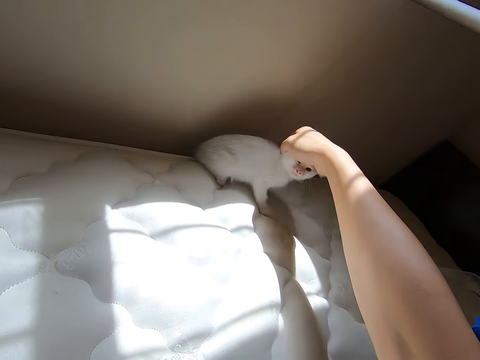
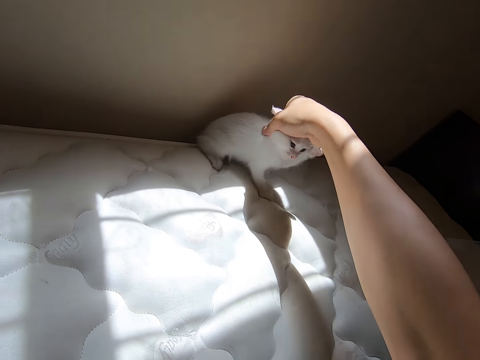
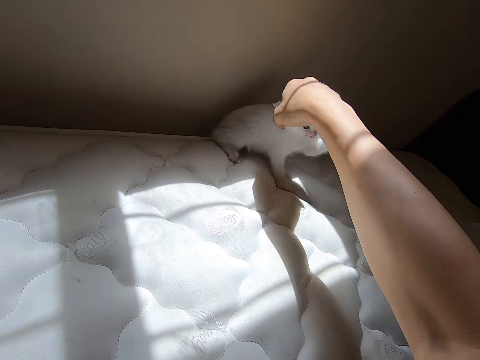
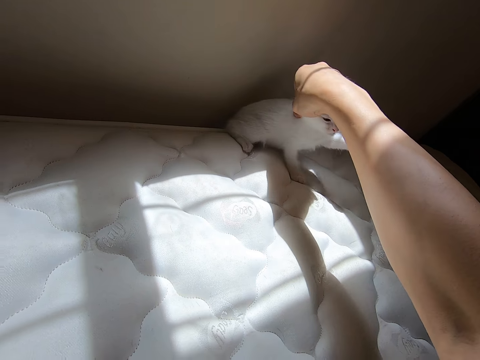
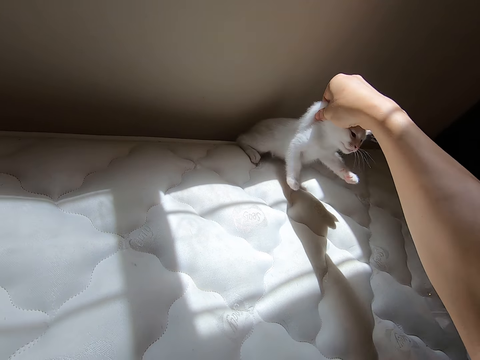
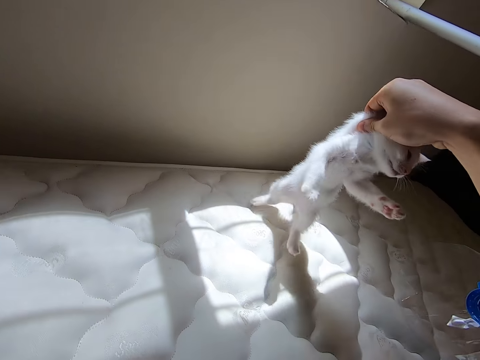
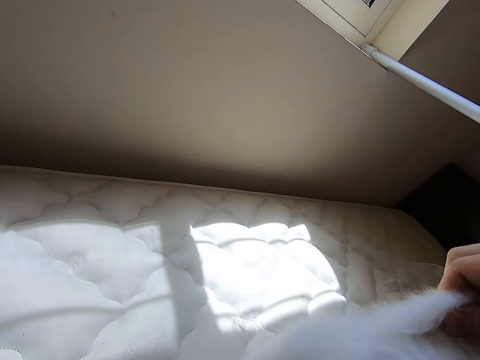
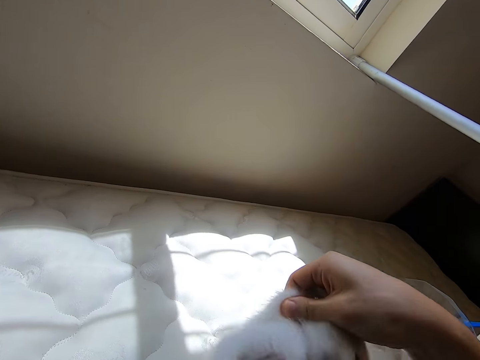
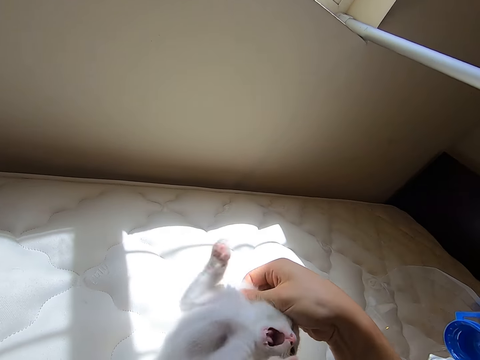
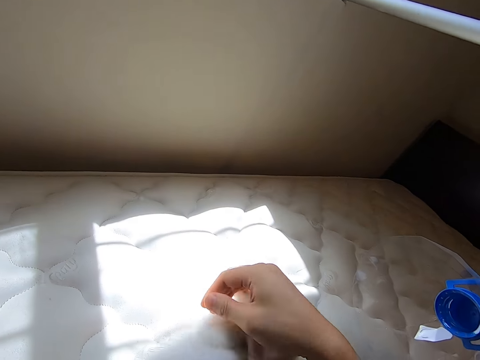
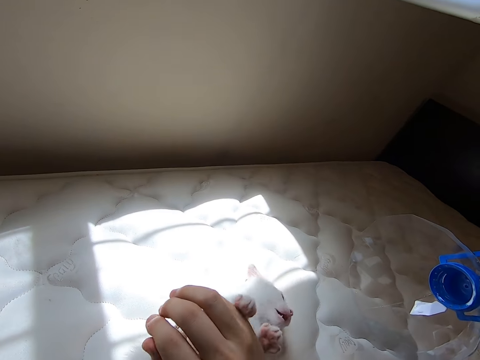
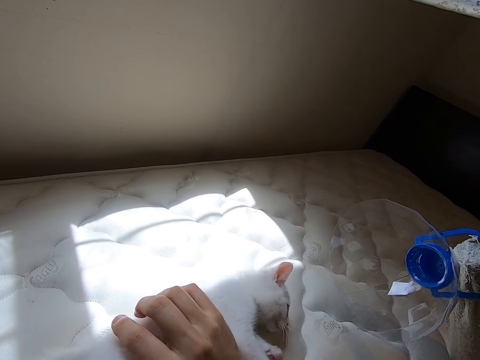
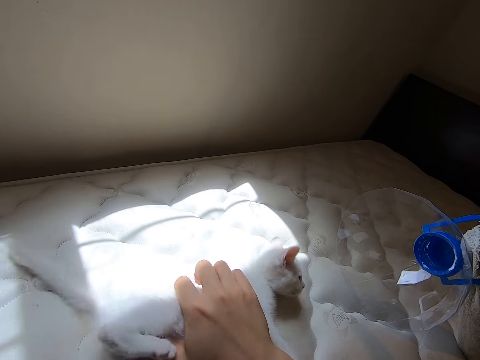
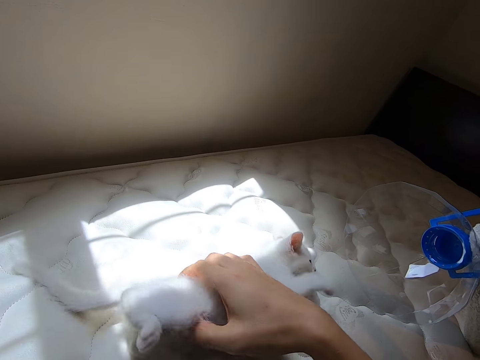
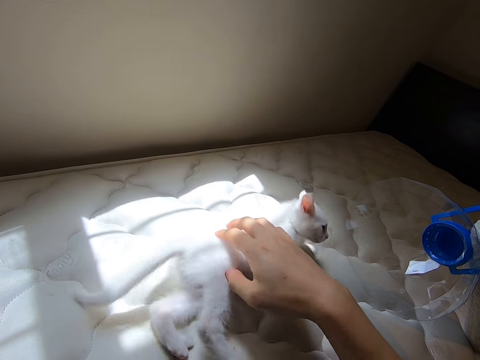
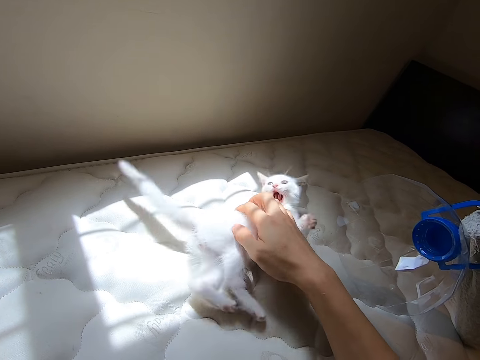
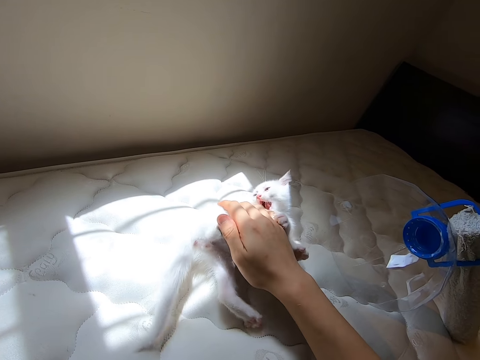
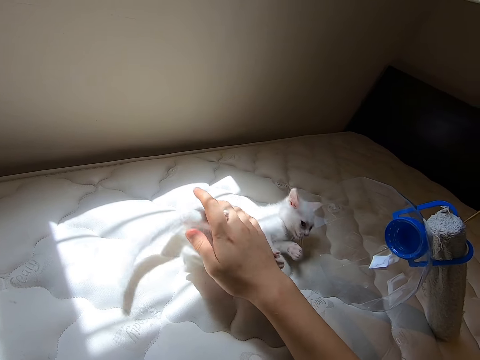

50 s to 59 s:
The camera wearer carries the kitten from one end of the bed to another using his right hand. He plays with the kitten using his right hand.

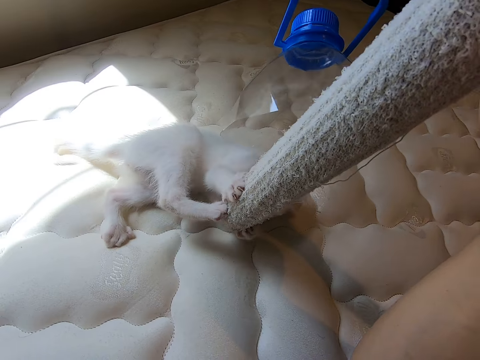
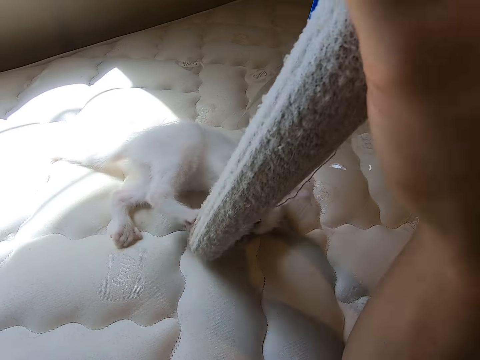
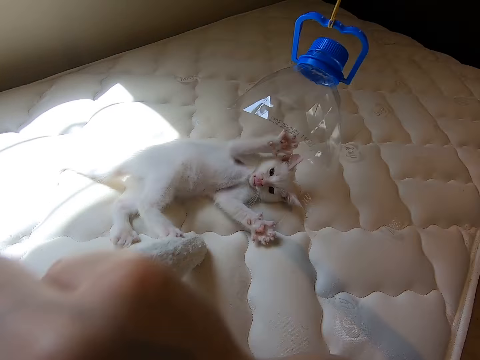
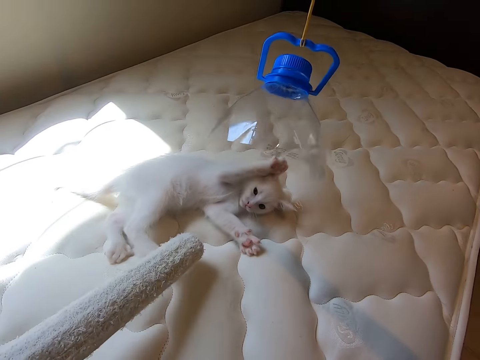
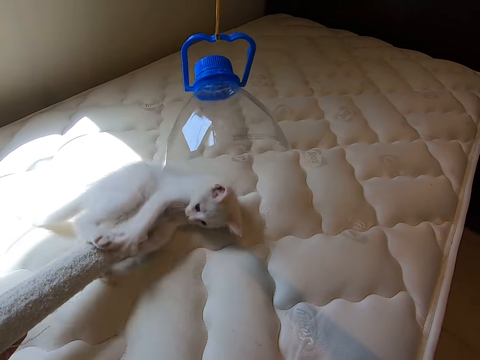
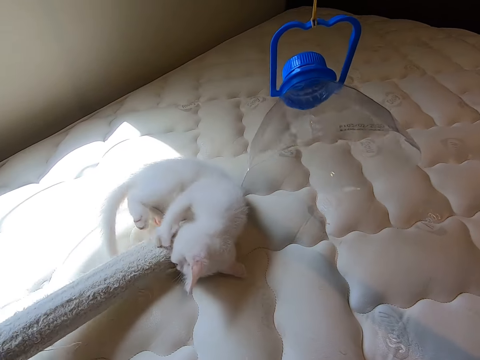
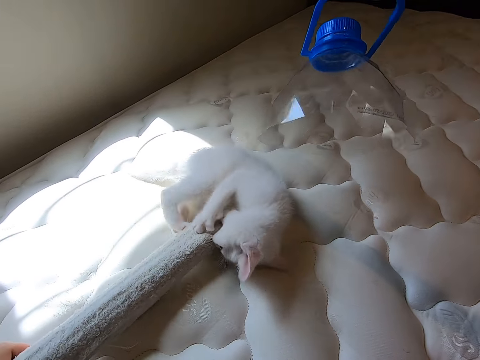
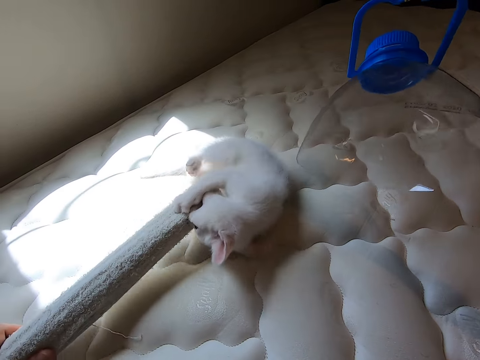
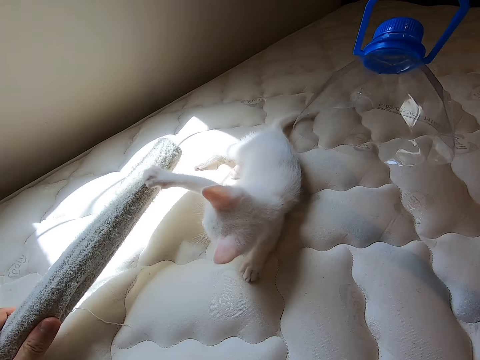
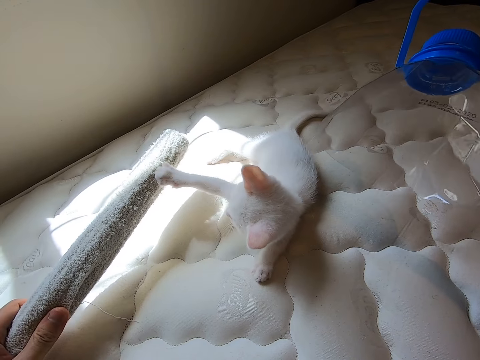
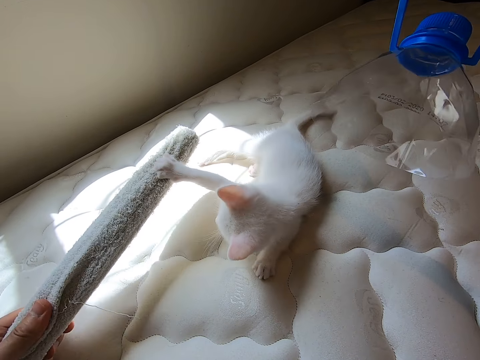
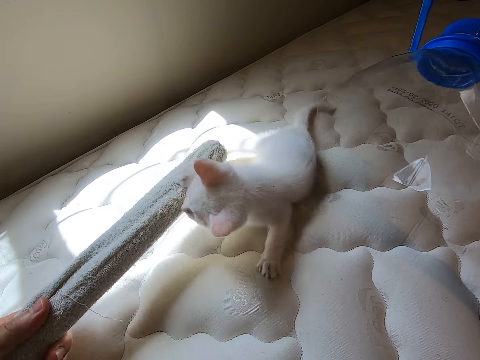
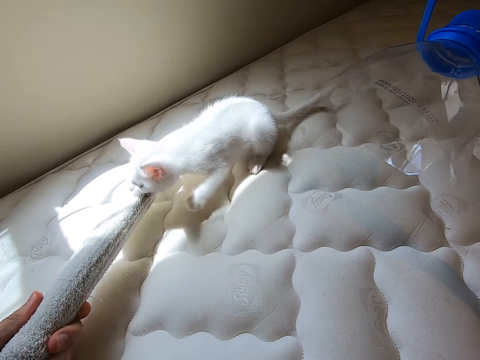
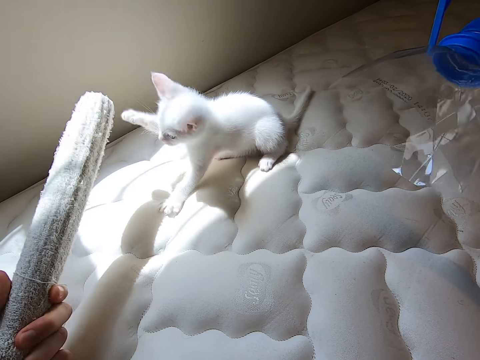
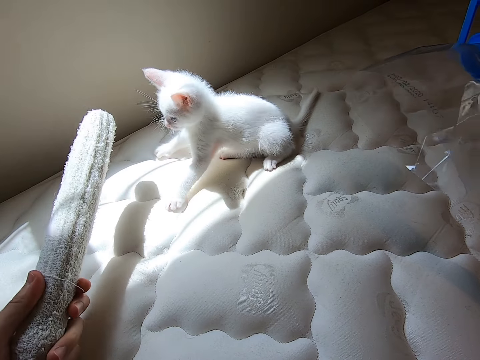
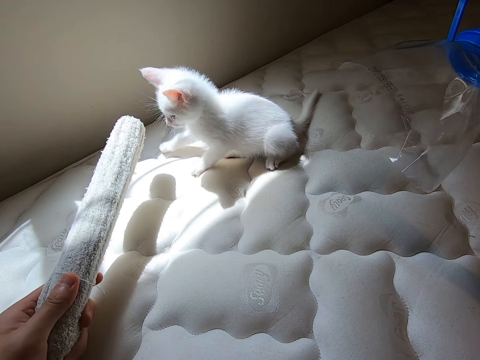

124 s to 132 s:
The camera wearer passes the stick in his right hand to his left hand. The kitten plays with the stick the camera wearer is holding in his left hand.

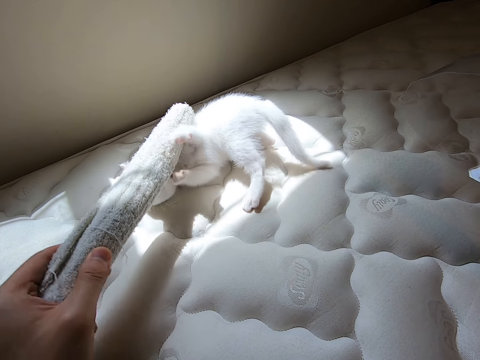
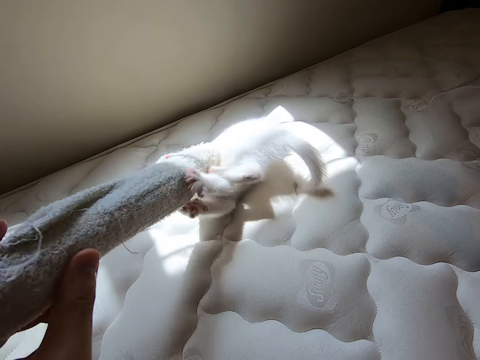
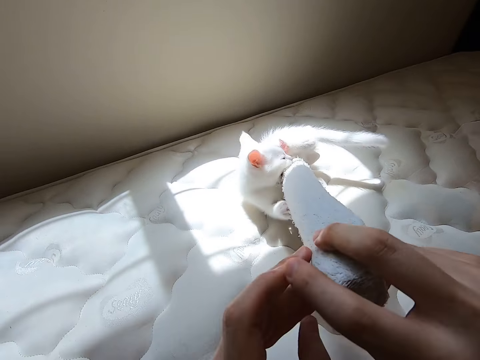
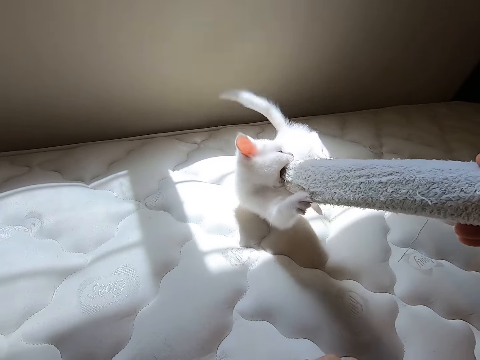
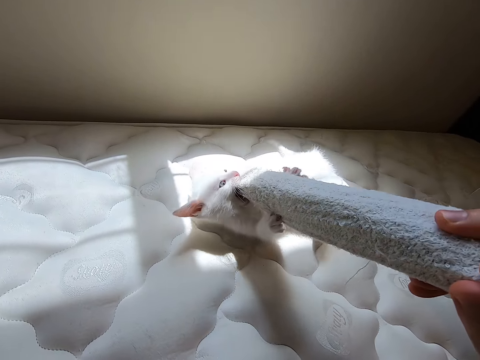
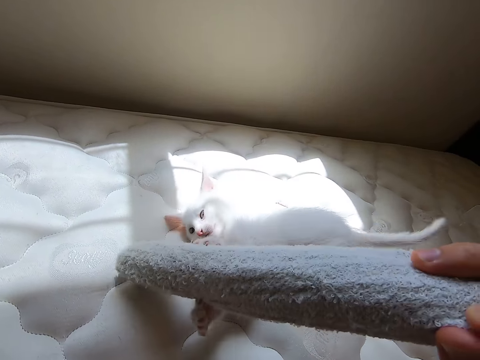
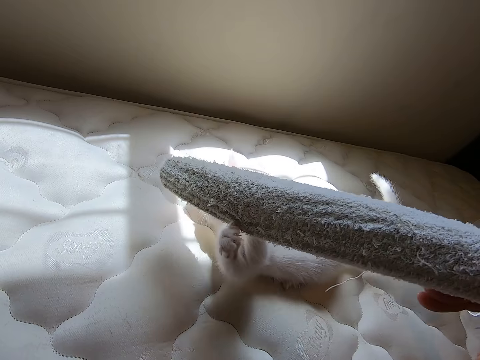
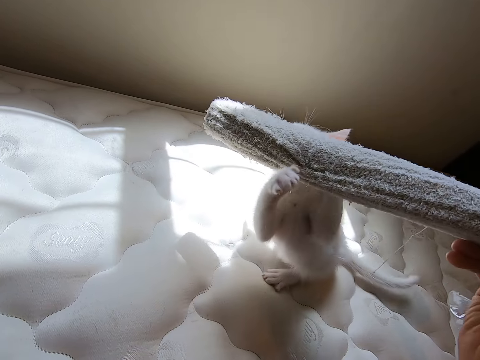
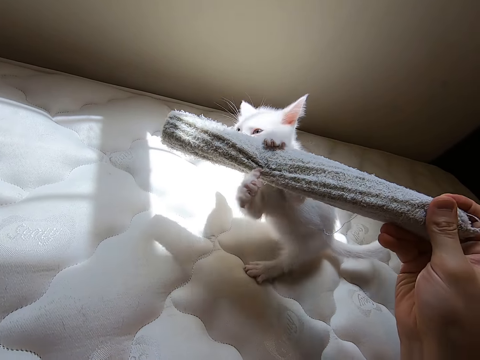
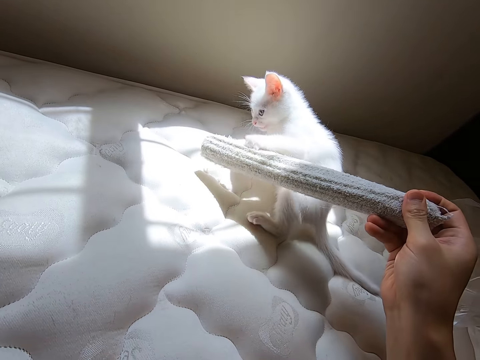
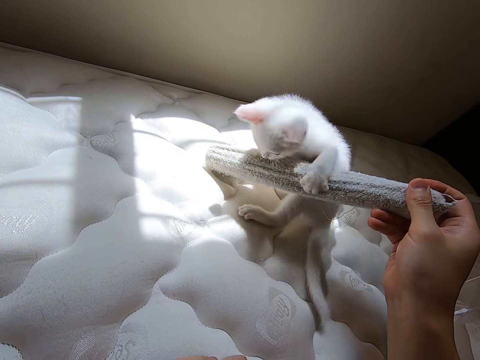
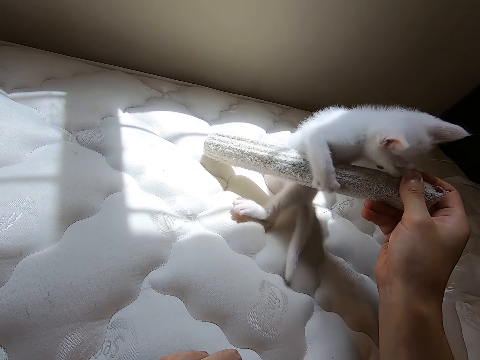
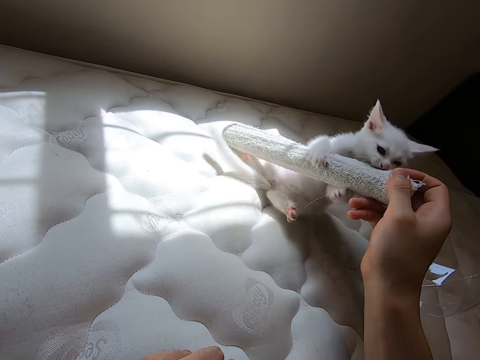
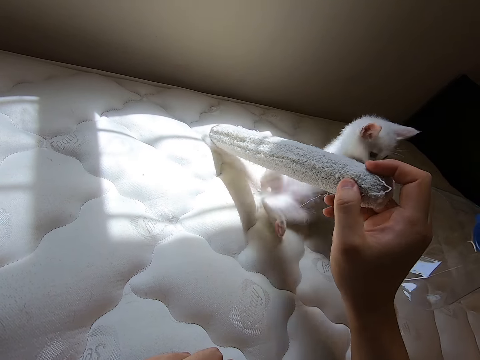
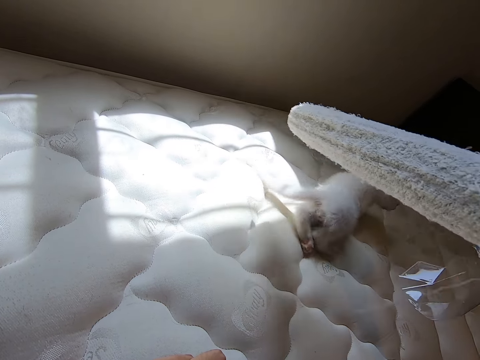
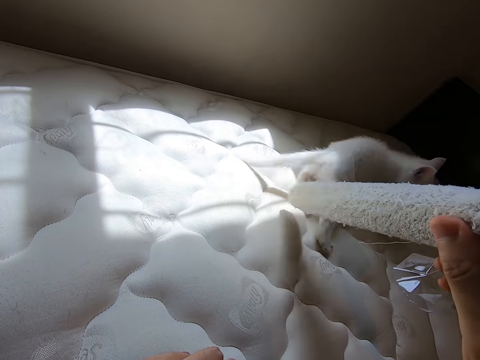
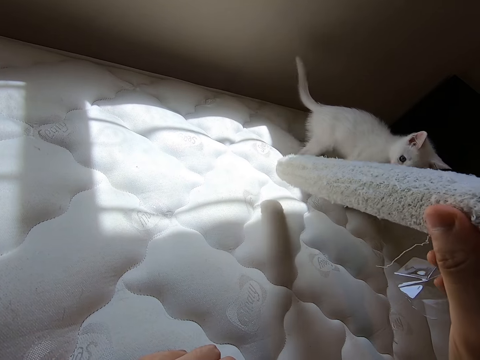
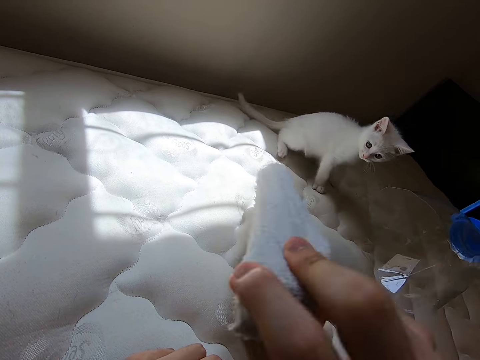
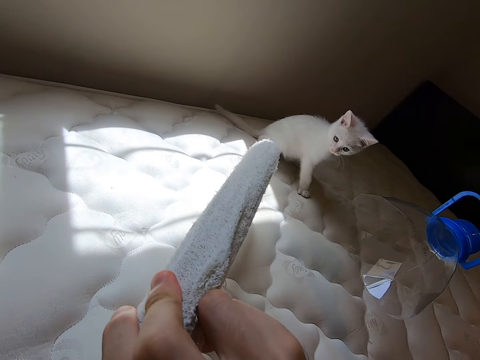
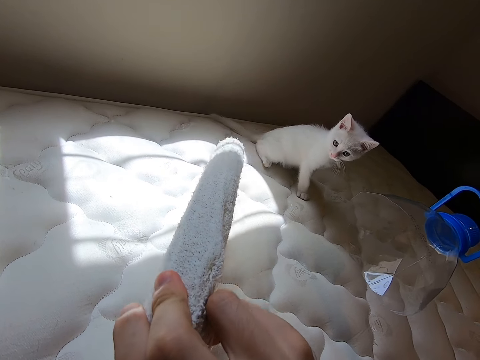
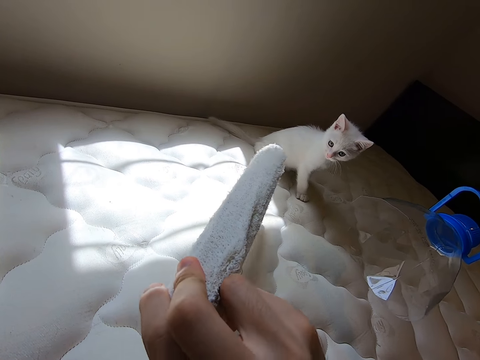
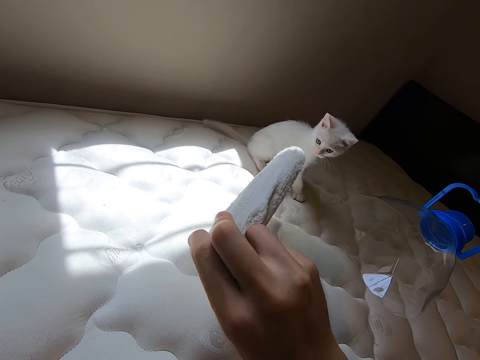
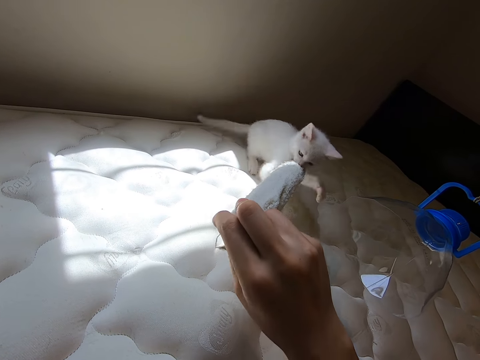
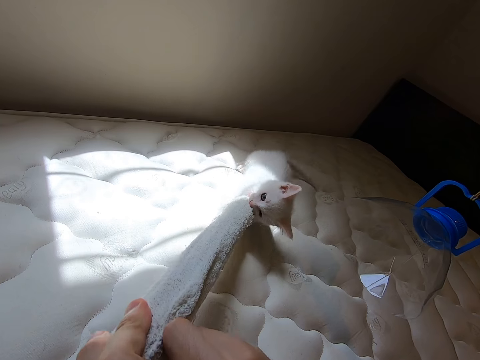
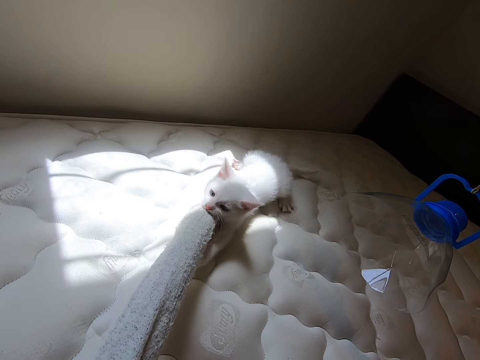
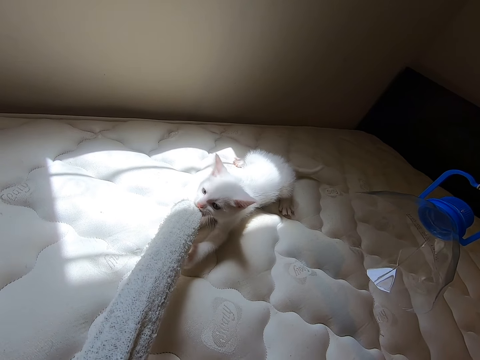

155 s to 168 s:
The camera wearer passes the stick in his left hand to his right hand. The kitten plays with the stick the camera wearer is holding in his right hand.
